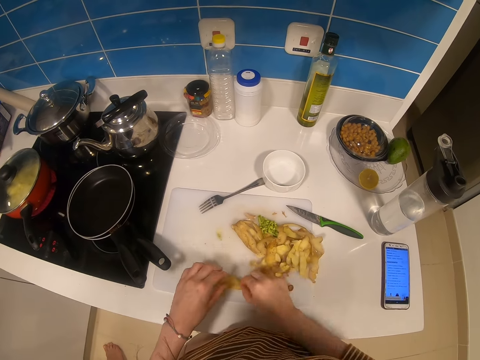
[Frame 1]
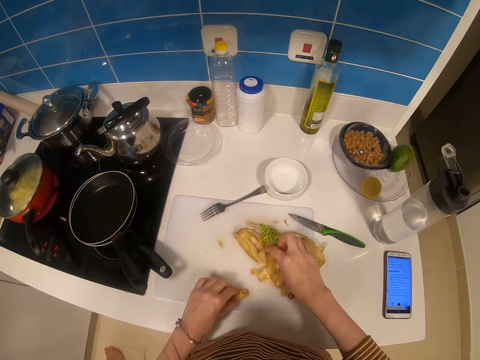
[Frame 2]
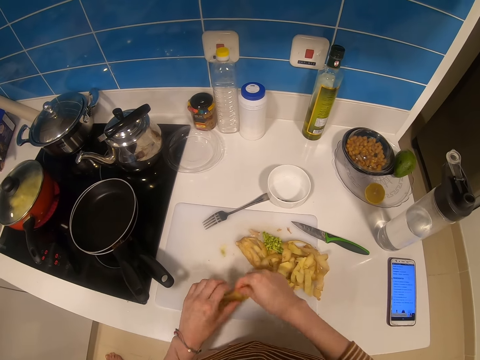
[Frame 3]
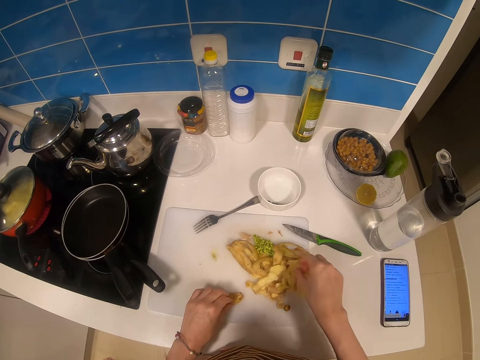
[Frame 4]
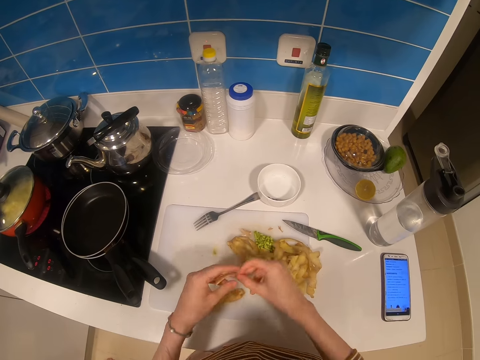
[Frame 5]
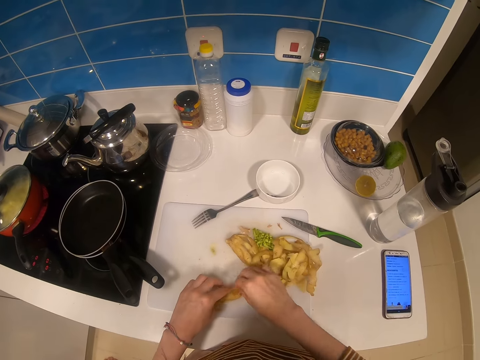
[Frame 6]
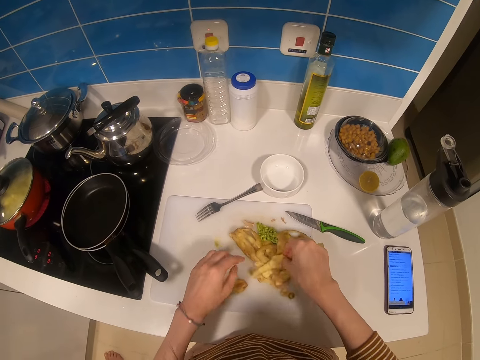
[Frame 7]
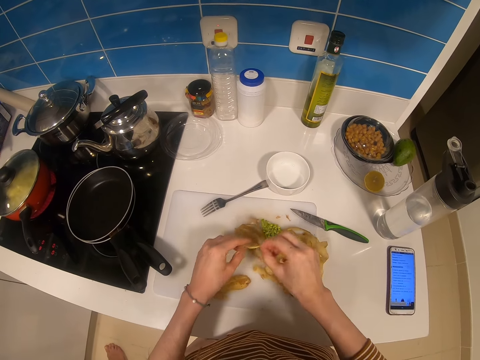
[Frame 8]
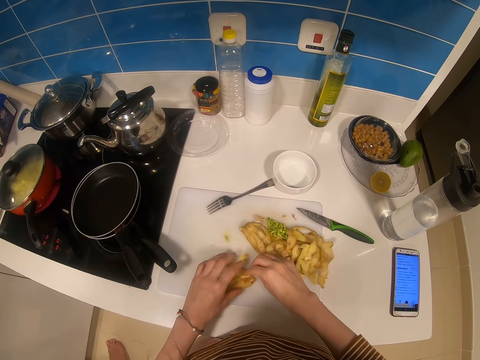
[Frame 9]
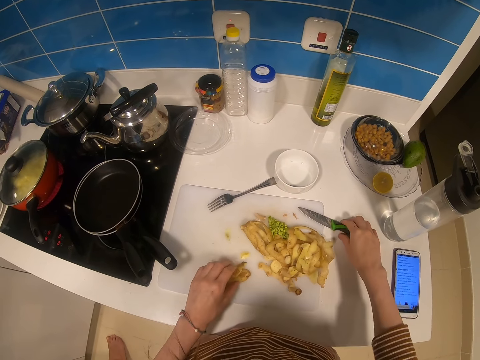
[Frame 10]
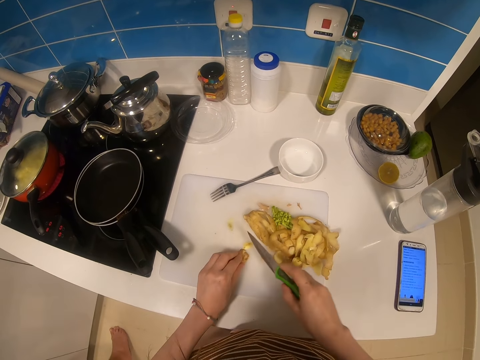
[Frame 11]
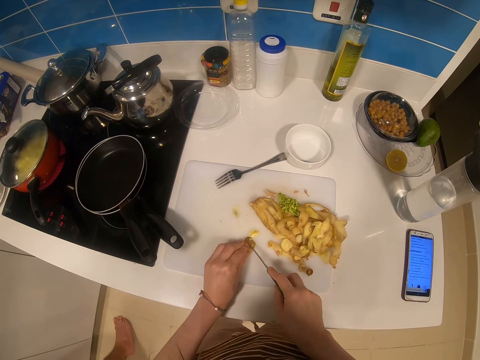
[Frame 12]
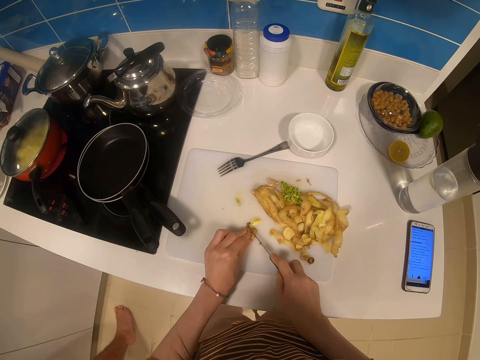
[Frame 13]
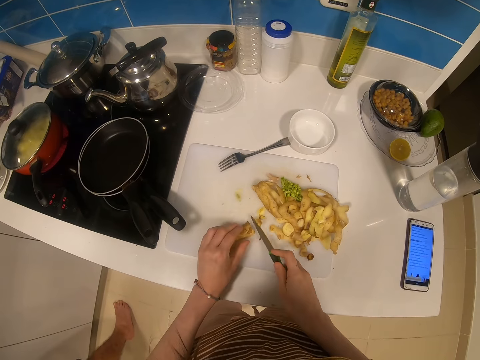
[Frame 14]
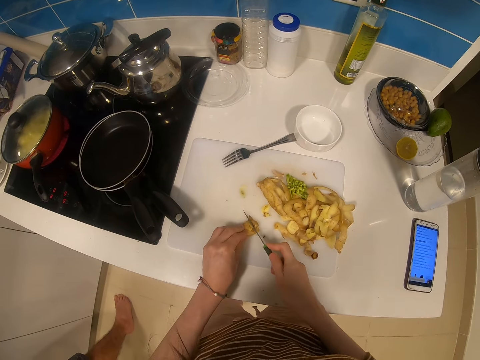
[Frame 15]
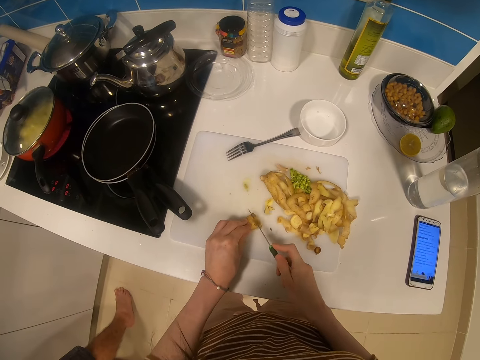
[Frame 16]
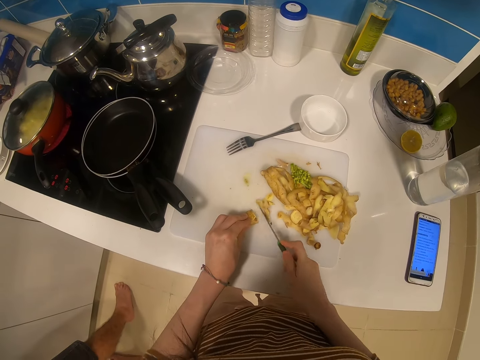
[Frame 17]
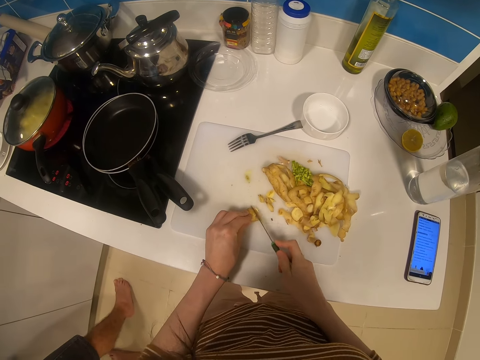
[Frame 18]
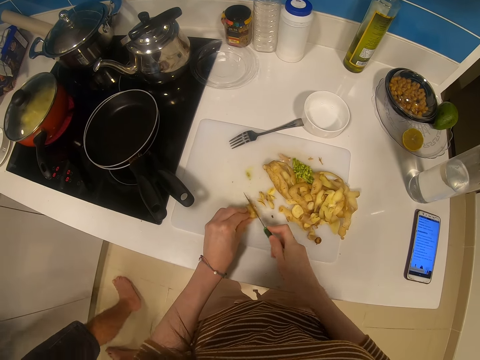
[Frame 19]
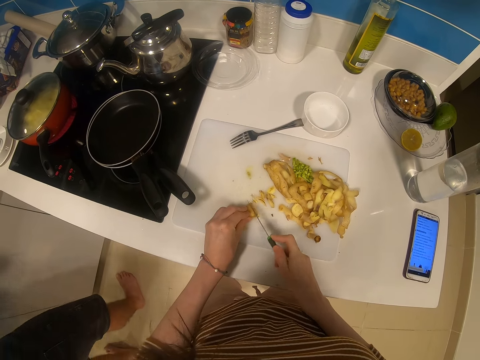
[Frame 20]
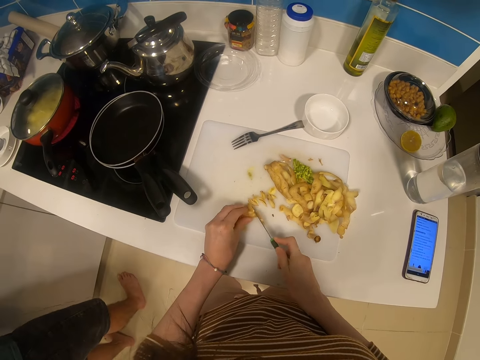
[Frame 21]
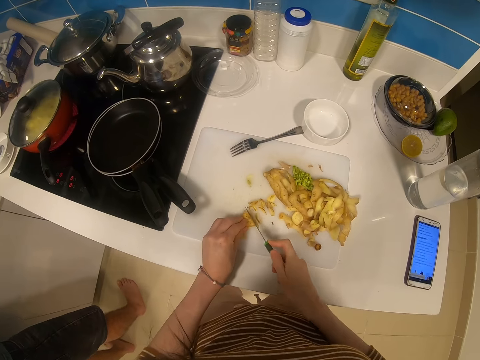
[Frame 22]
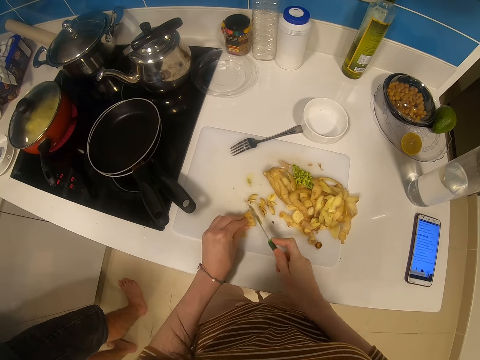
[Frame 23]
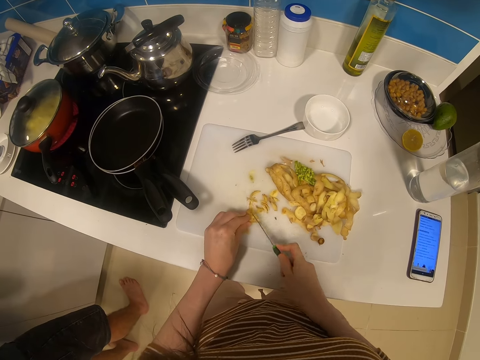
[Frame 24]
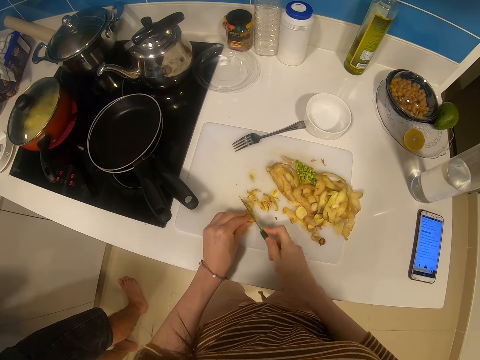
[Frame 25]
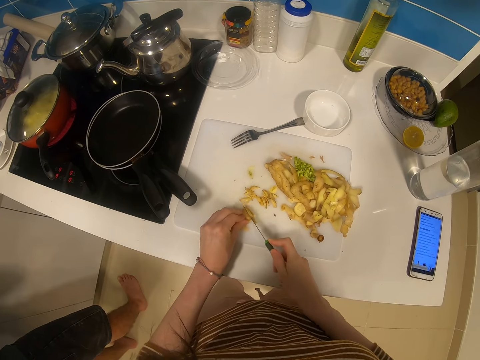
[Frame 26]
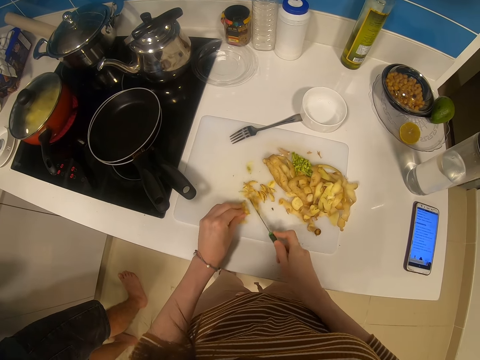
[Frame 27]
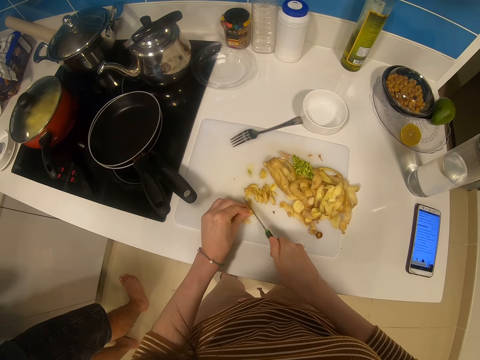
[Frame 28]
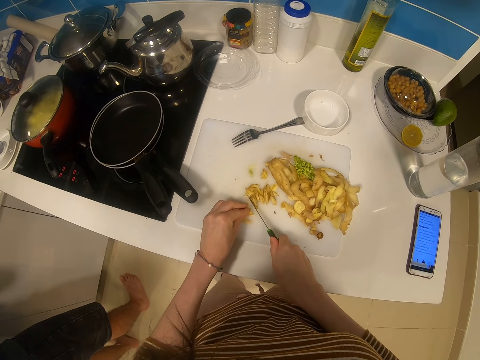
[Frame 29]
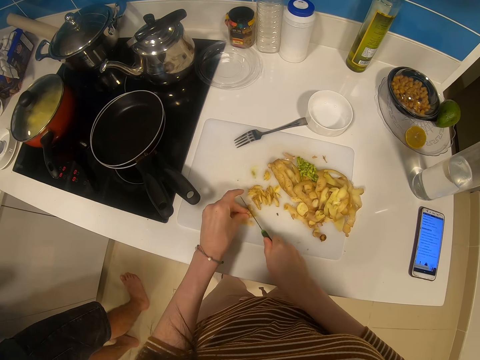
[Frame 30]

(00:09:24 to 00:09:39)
The camera wearer picks up the potato skin and drops the potato skin. They arrange the potato skin on the chopping board. They pick up the potato skin and drop the potato skin. They pick up the potato skin, hold the potato skin and drop the potato skin. They pick up the potato skin, hold the potato skin and drop the potato skin. They hold the potato skins. They pick up a knife. They slice the potato skins.

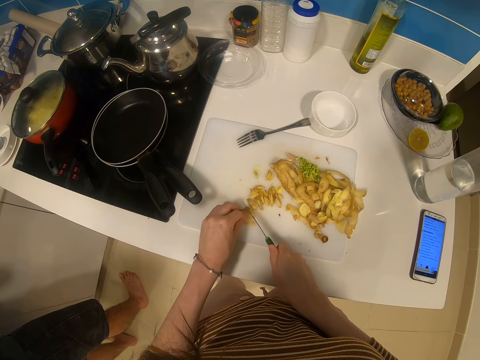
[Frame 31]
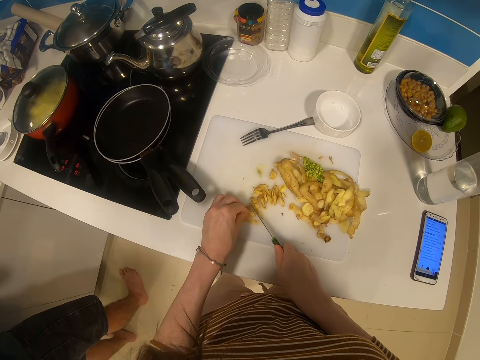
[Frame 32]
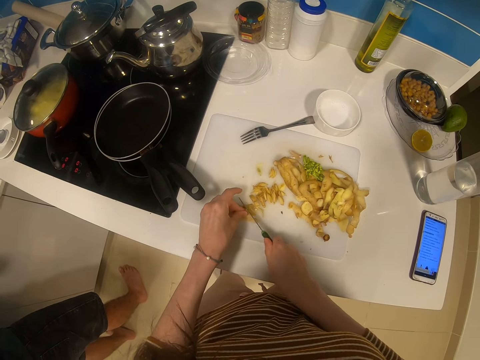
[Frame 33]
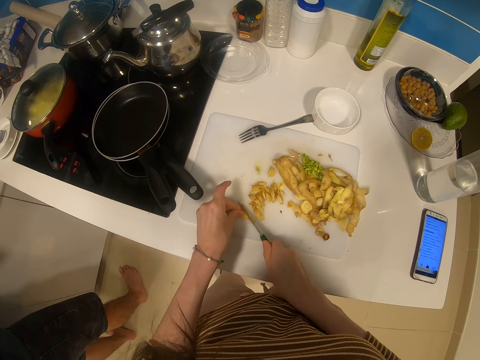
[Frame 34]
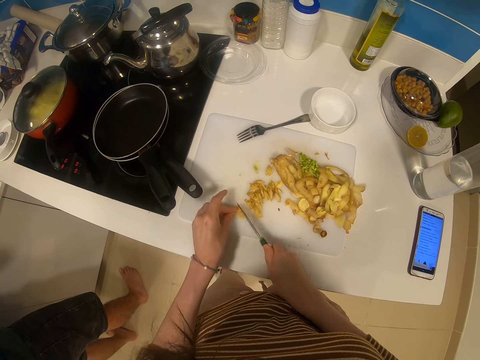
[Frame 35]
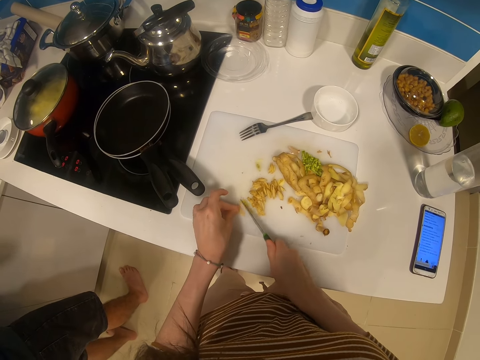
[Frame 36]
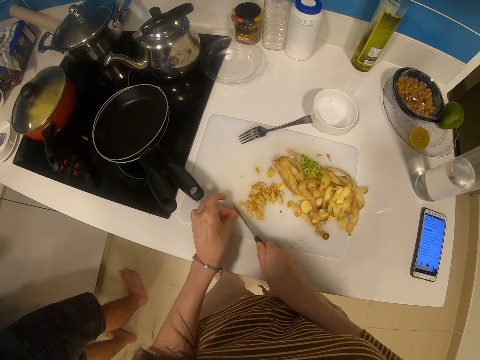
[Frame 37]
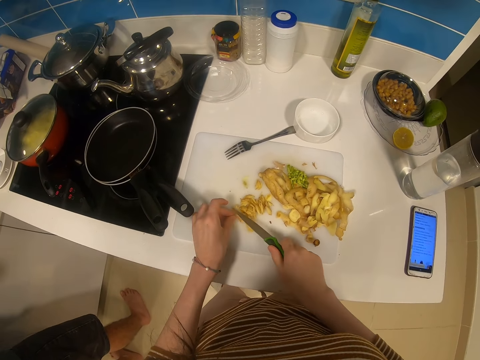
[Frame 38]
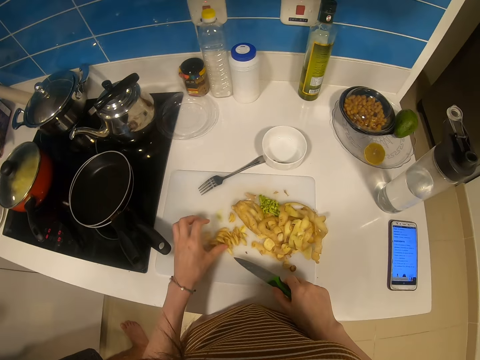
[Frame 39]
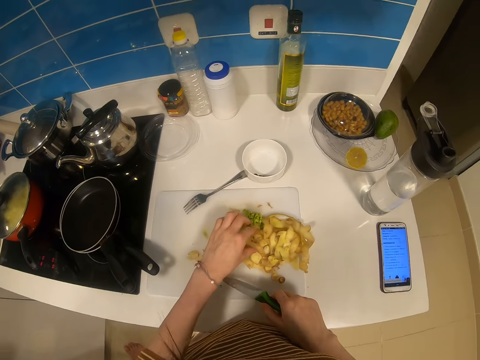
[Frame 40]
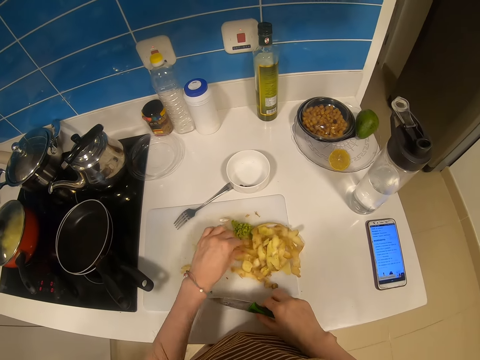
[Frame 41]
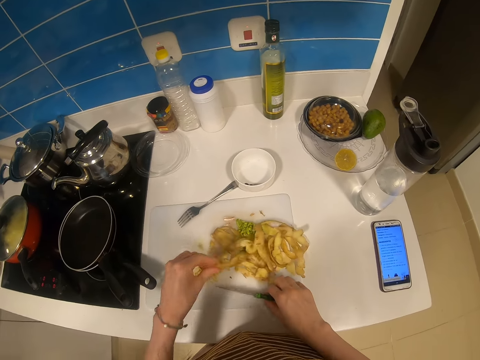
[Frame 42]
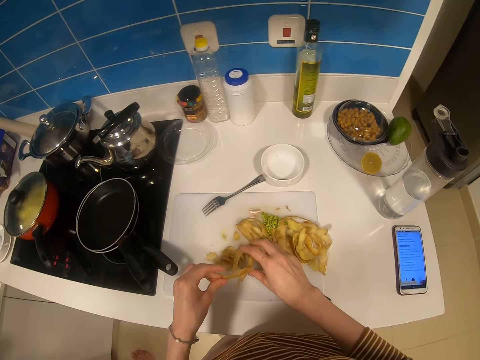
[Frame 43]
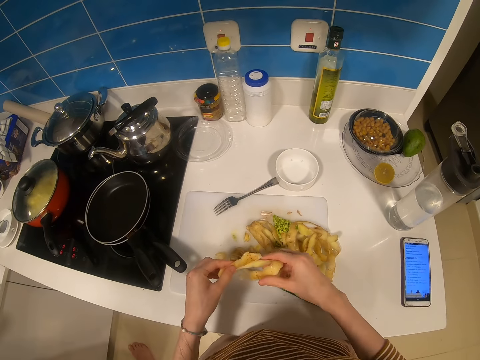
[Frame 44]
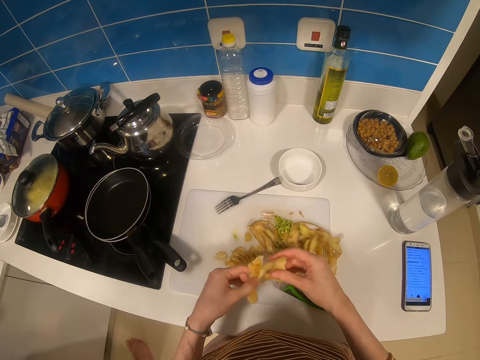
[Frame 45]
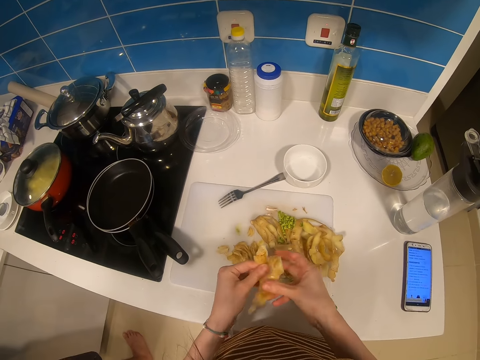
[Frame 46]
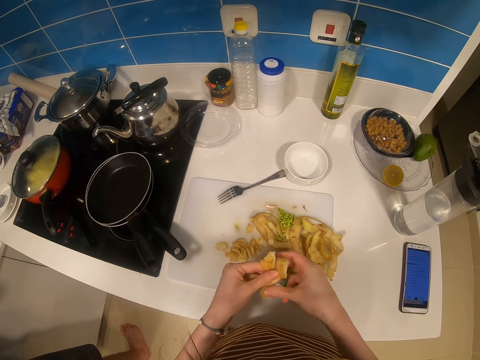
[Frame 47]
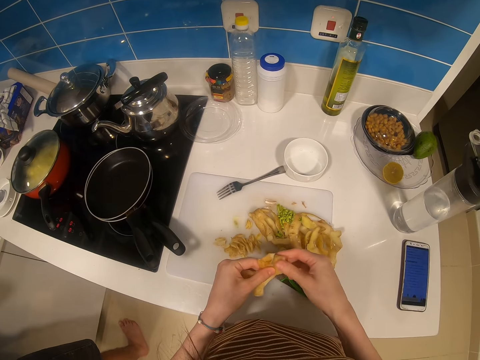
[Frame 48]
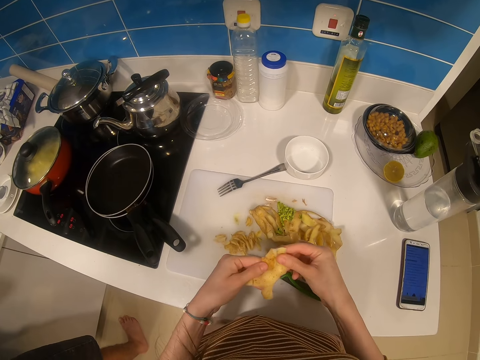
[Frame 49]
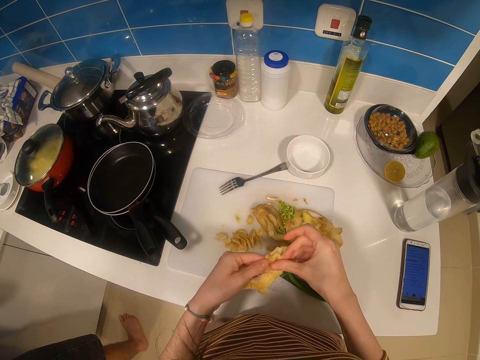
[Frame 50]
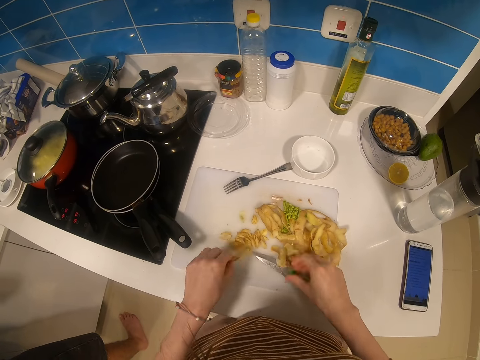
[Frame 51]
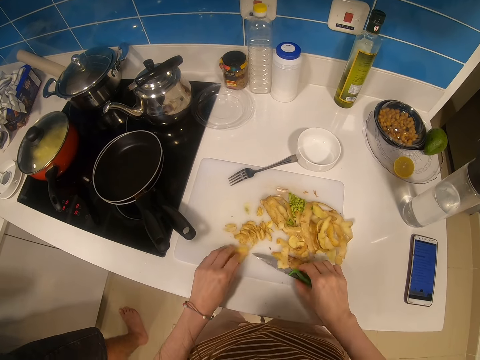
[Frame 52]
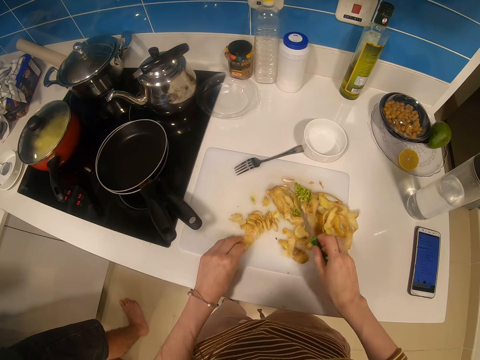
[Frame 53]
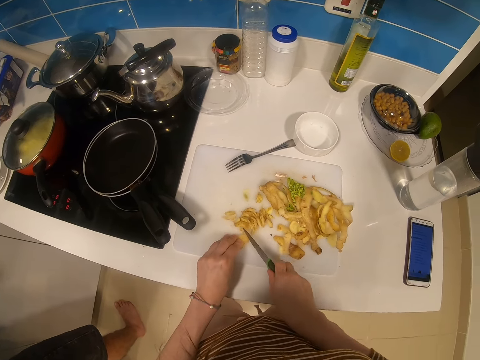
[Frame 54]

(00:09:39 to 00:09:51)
The camera wearer moves the potato skins, picks up the potato skins, holds the potato skins and drops the potato skins. They pick up a knife.
